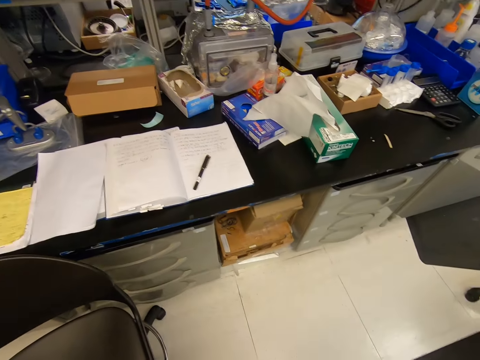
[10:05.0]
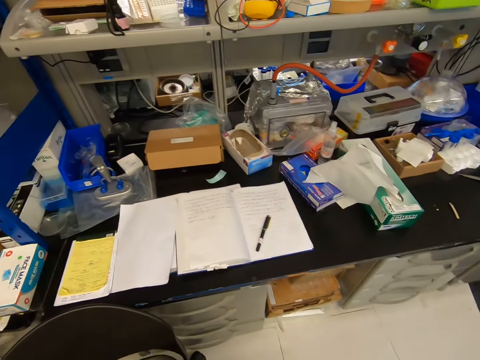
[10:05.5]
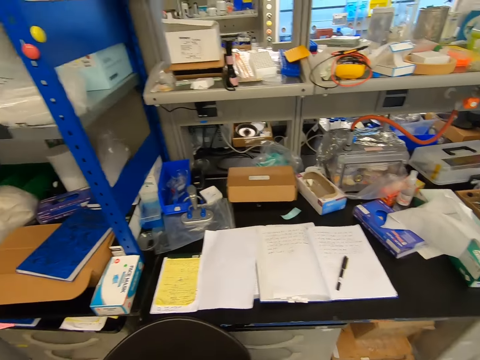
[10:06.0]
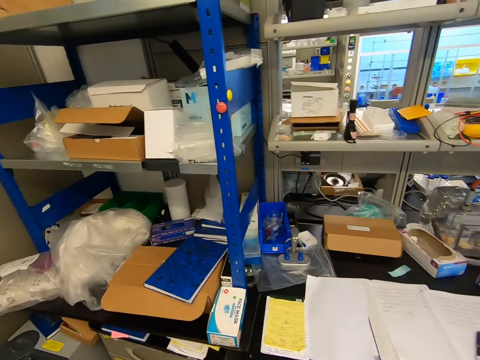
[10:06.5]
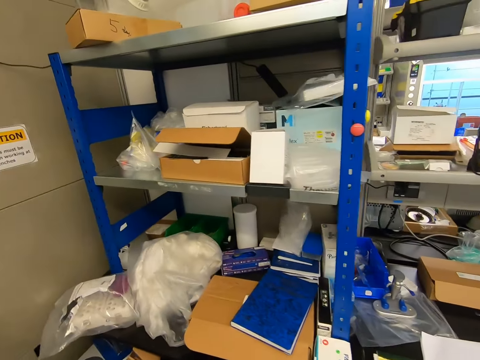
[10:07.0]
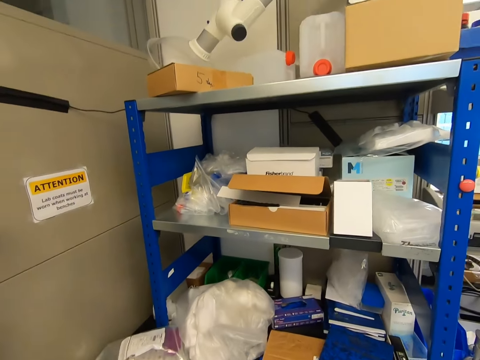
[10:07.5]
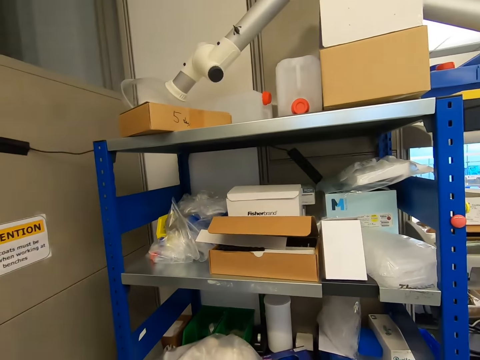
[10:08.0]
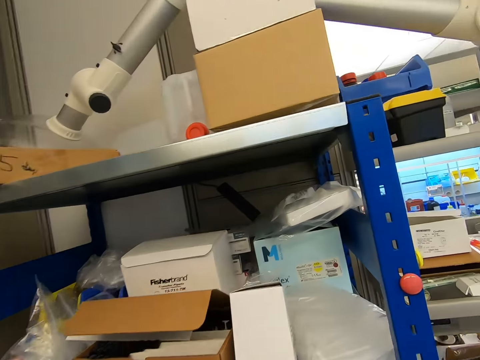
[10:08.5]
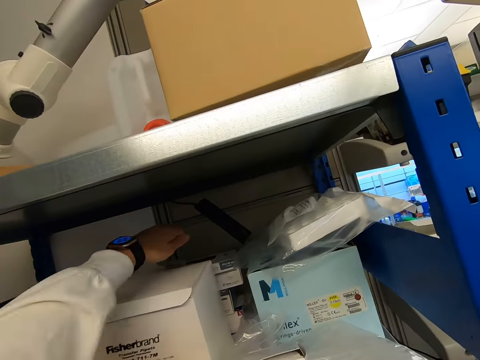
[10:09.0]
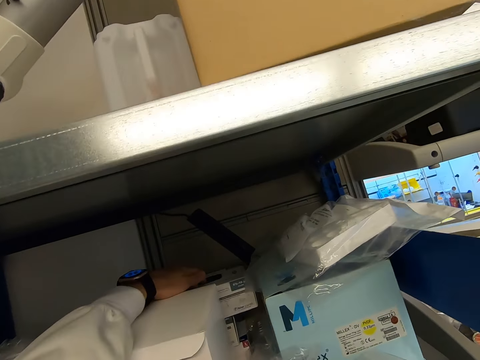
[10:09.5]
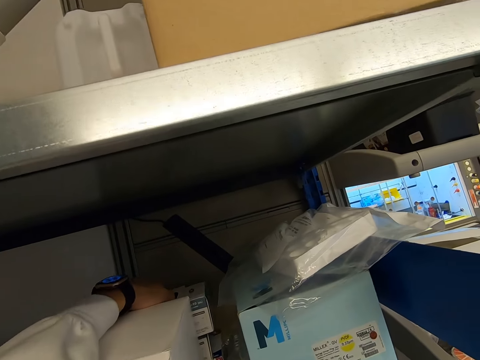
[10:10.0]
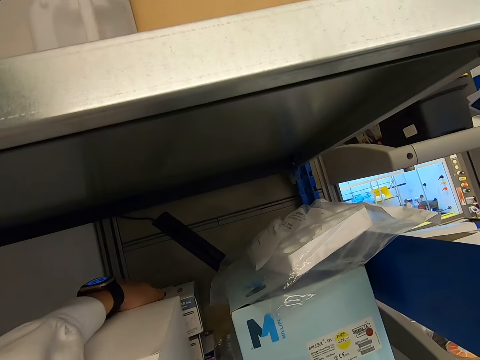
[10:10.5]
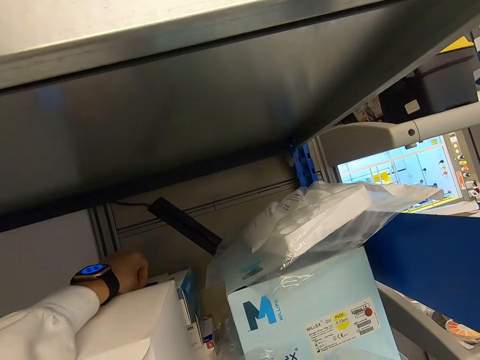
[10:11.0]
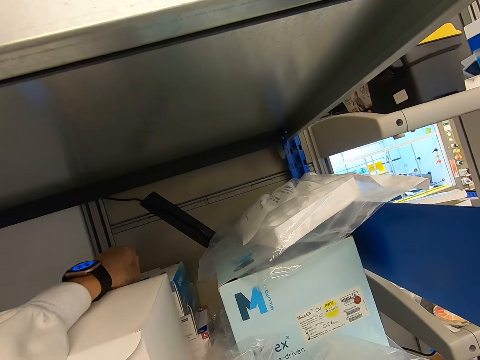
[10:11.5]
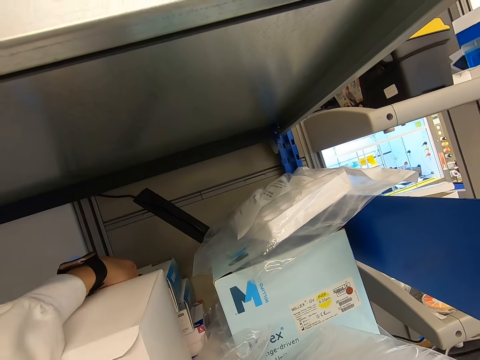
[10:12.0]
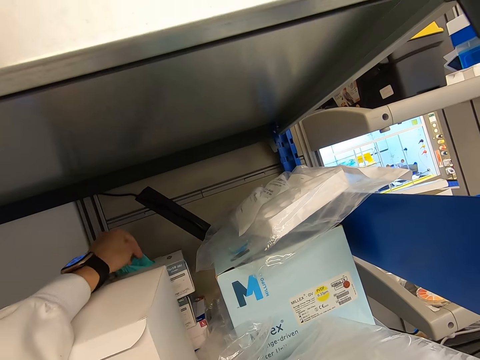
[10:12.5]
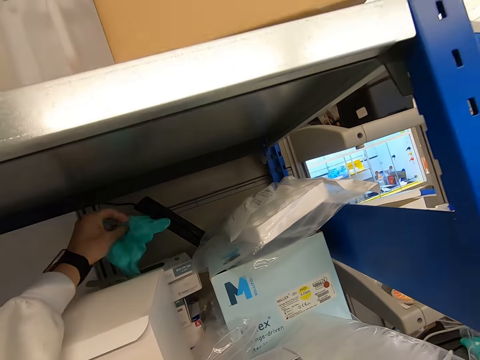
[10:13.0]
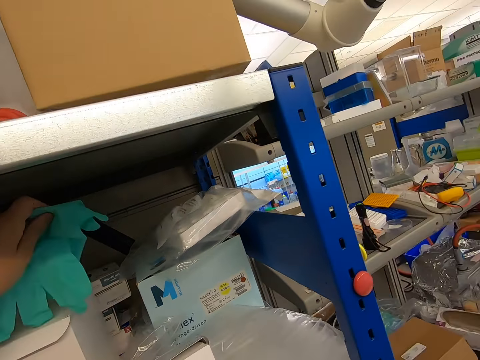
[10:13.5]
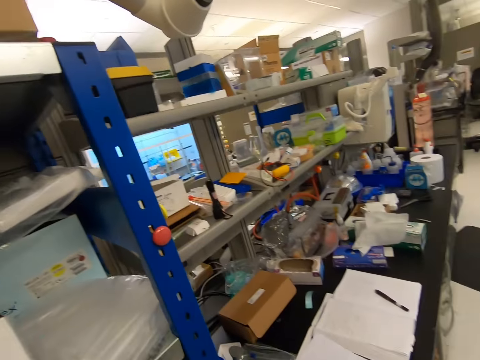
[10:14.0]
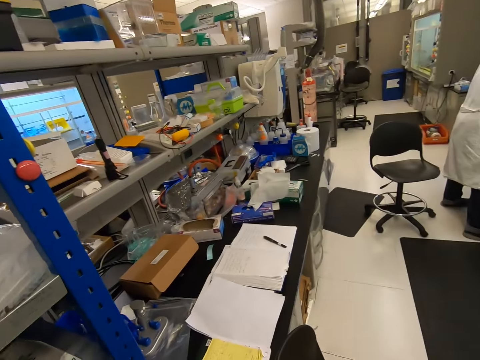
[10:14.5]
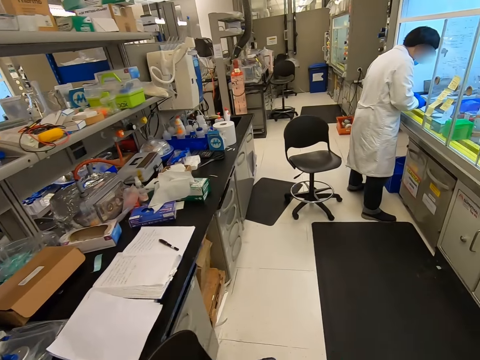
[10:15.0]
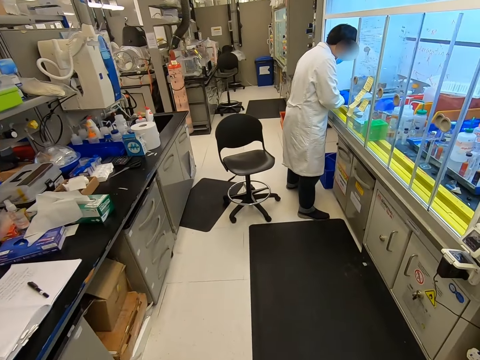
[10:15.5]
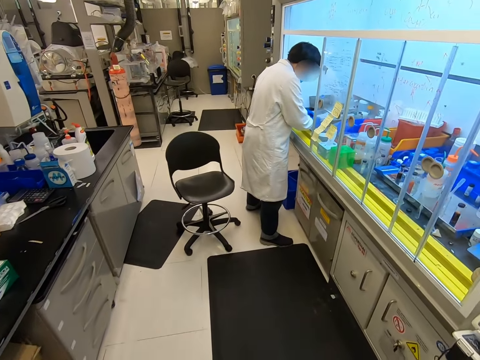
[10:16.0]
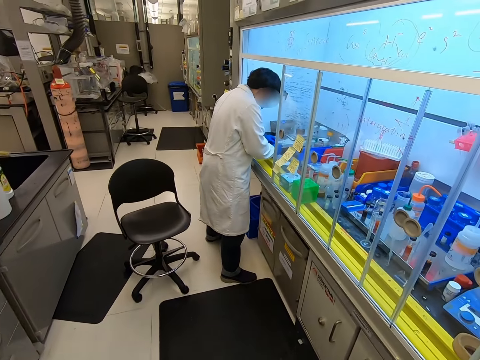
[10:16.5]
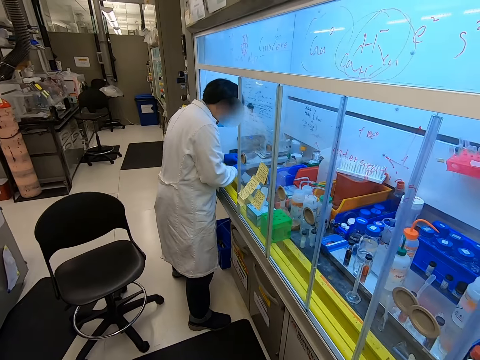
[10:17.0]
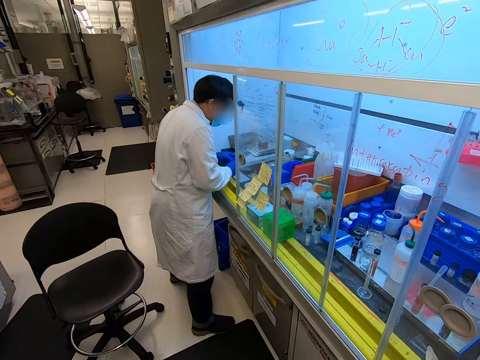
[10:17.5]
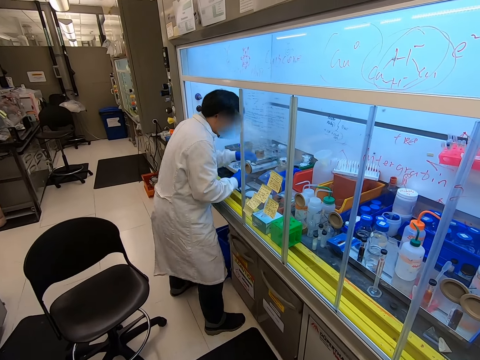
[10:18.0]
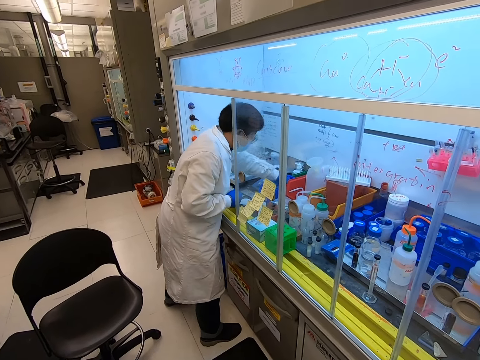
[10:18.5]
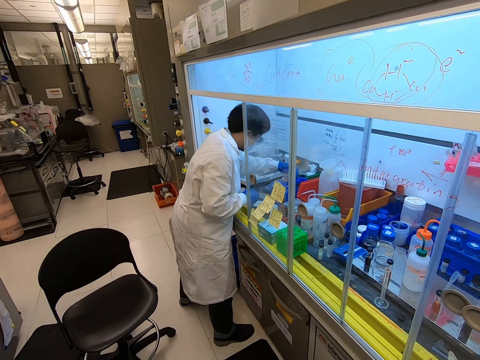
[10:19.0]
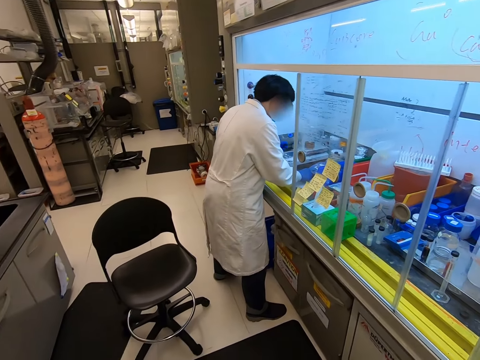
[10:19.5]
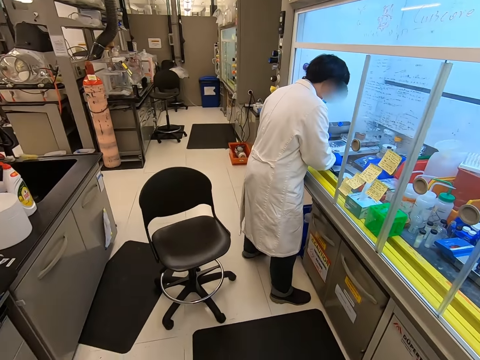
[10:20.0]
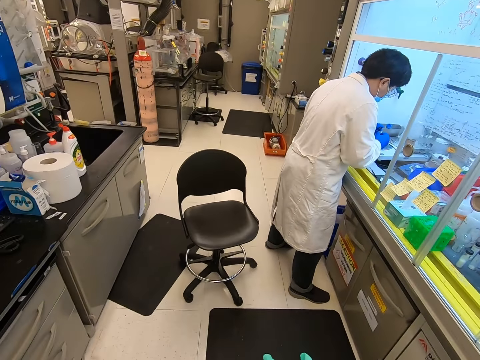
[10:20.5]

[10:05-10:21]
The camera wearer takes gloves. They pick the gloves. They walk in the laboratory. A man moves hands.

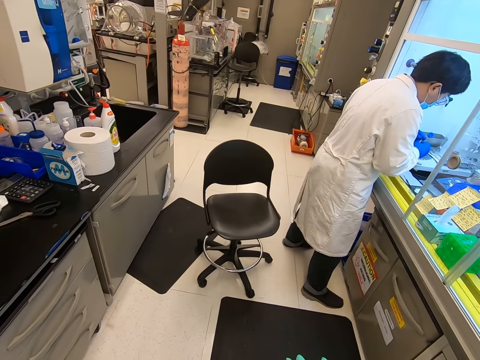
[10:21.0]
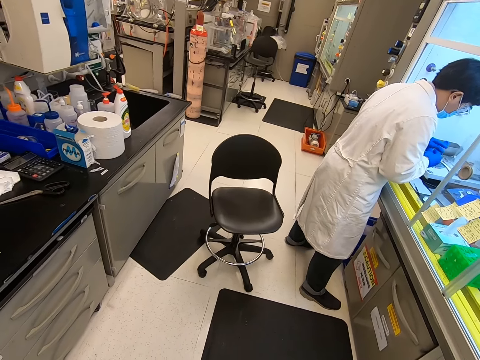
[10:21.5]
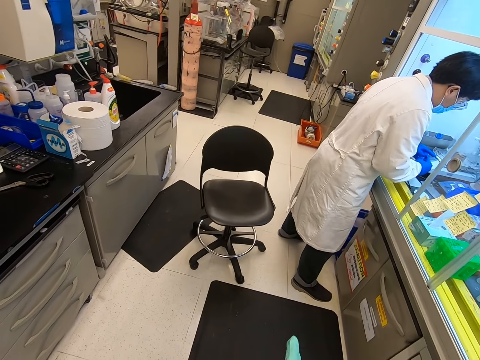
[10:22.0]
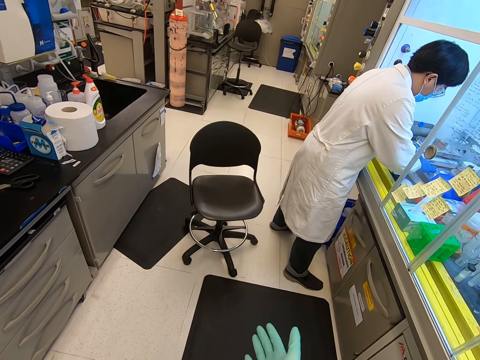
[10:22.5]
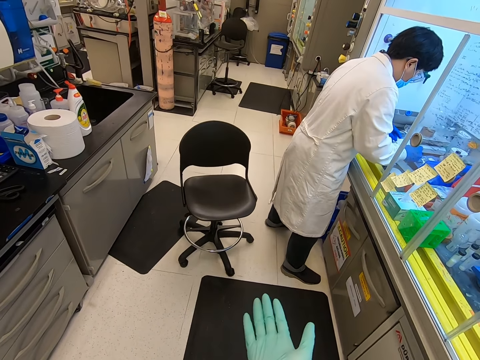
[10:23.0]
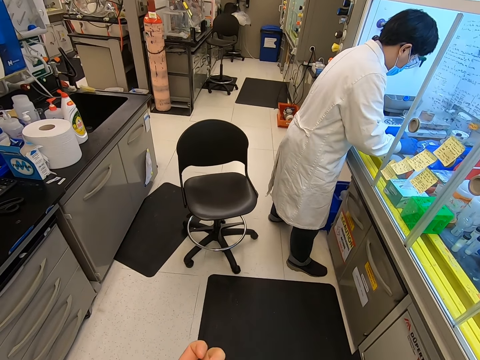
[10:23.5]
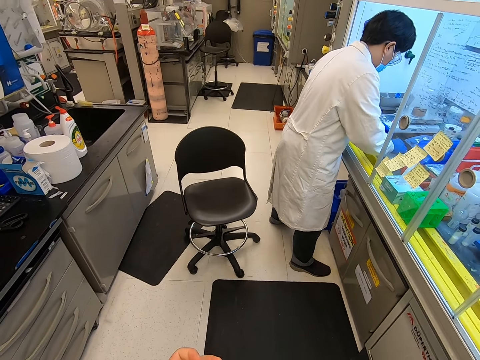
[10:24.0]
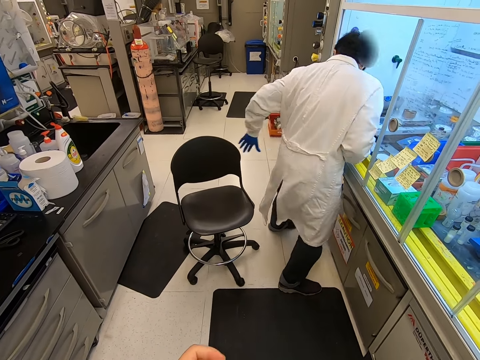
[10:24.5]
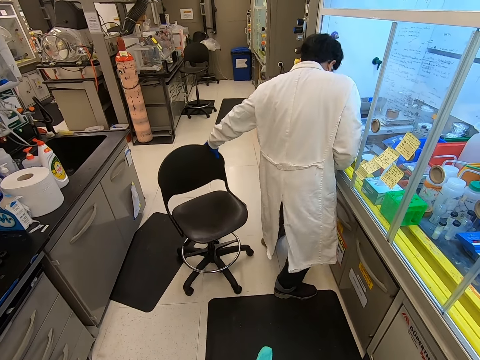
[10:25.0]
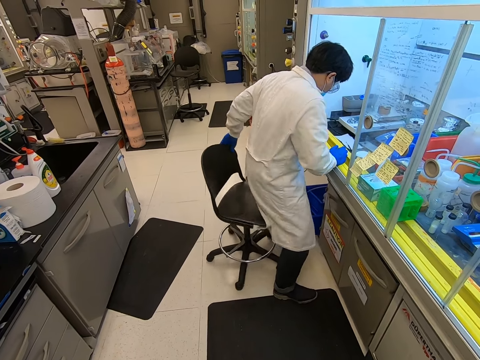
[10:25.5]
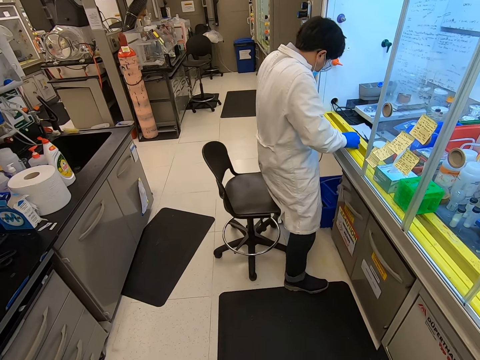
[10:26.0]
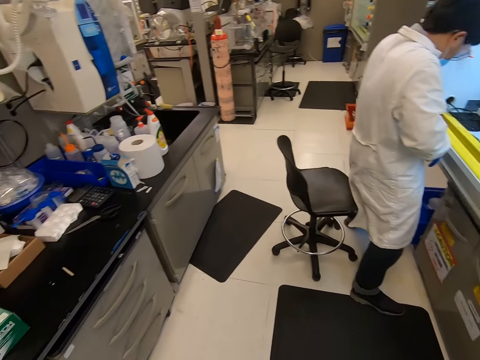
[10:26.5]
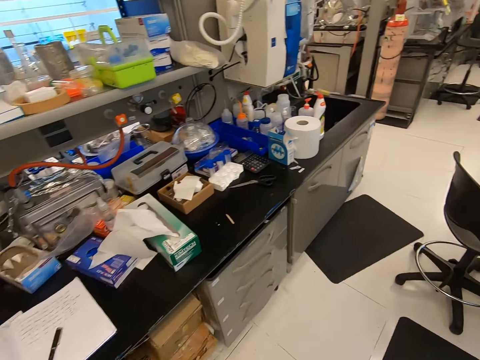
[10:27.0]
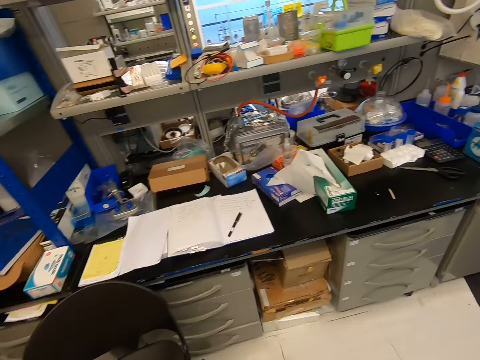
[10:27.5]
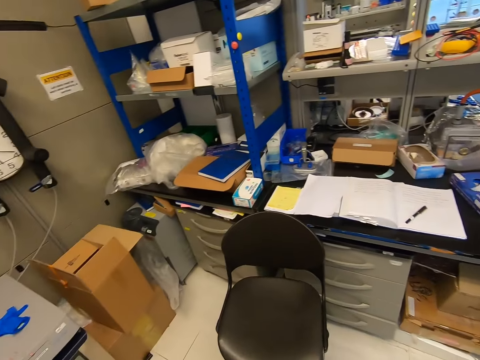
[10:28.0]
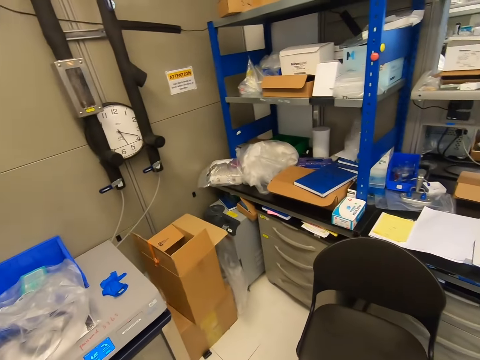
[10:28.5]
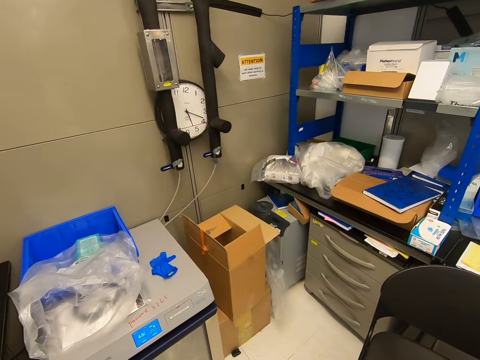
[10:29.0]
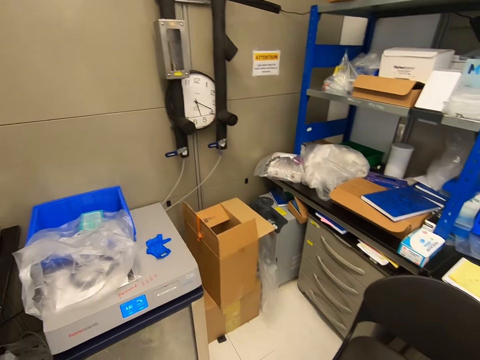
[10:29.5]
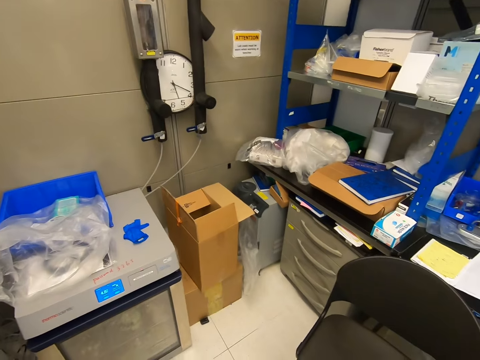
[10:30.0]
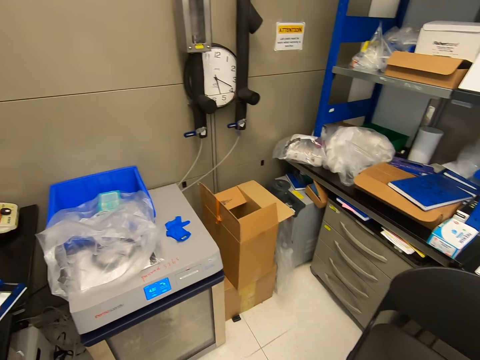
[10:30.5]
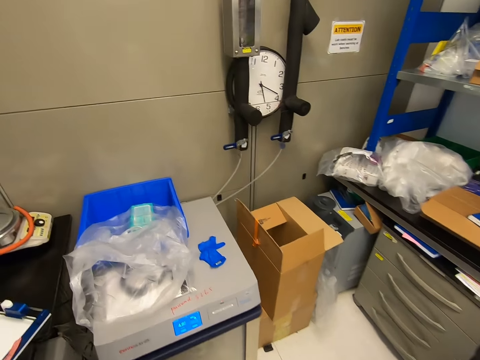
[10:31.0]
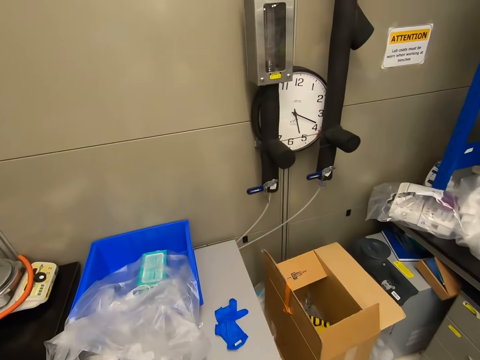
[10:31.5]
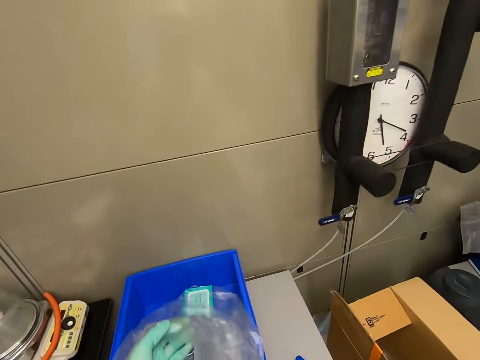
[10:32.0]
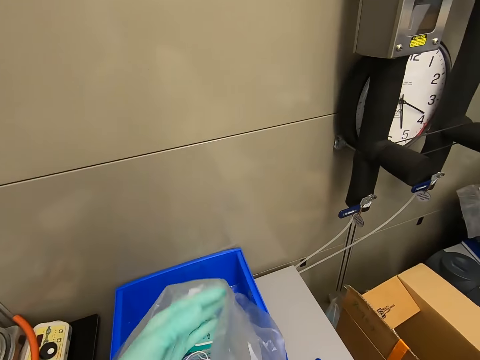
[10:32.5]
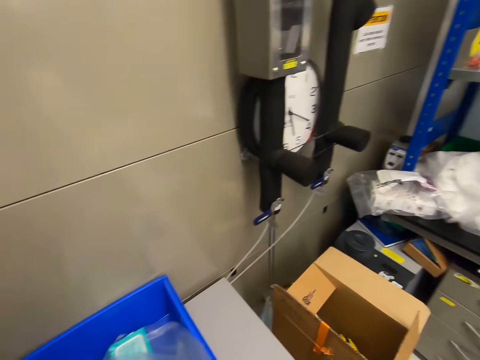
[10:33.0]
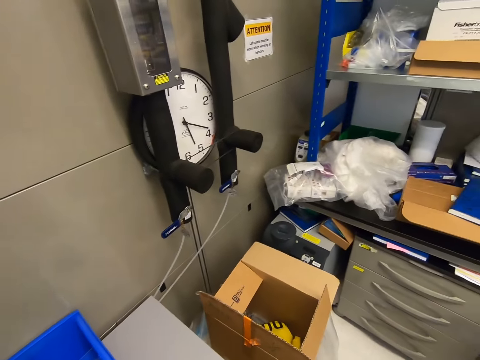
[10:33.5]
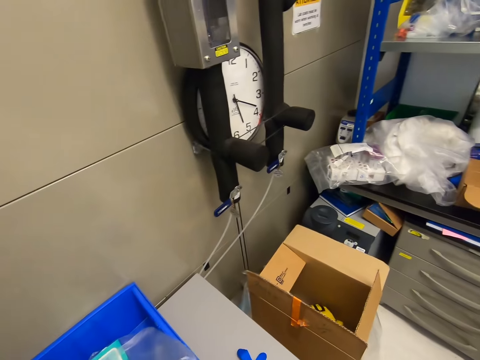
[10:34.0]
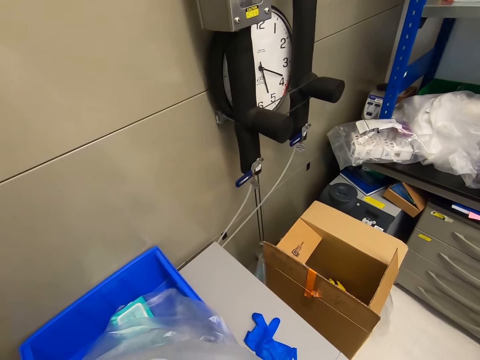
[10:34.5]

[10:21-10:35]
The camera wearer puts on the gloves. A man moves a seat. The camera wearer turns around. They look around. They look at a tray. They touch a polythene bag.
